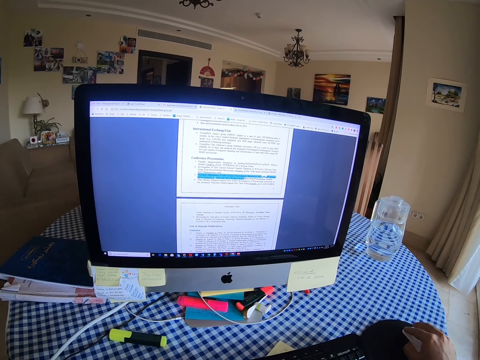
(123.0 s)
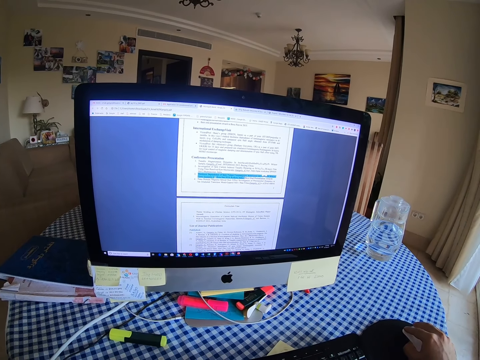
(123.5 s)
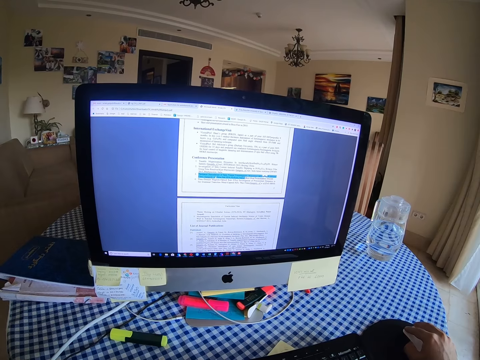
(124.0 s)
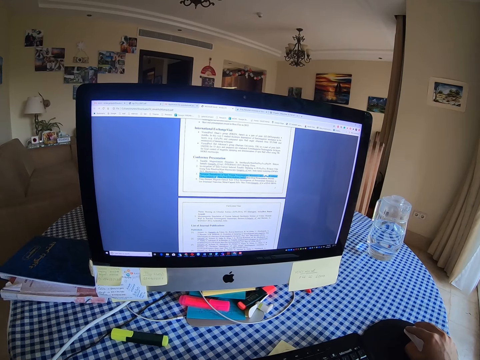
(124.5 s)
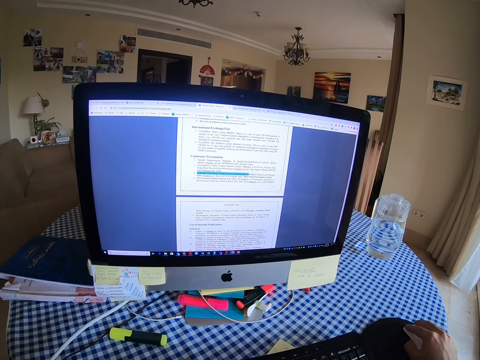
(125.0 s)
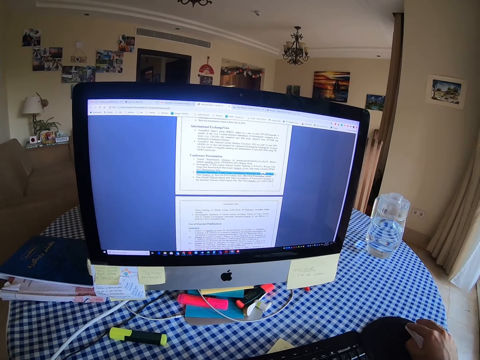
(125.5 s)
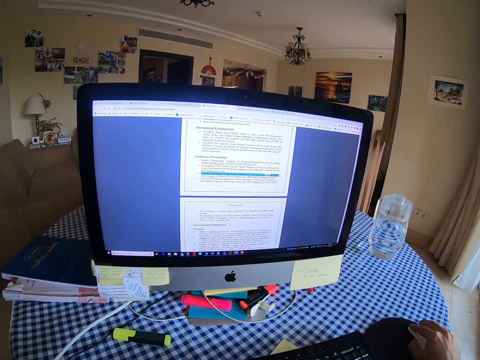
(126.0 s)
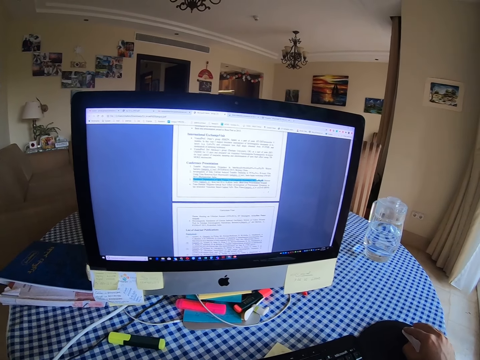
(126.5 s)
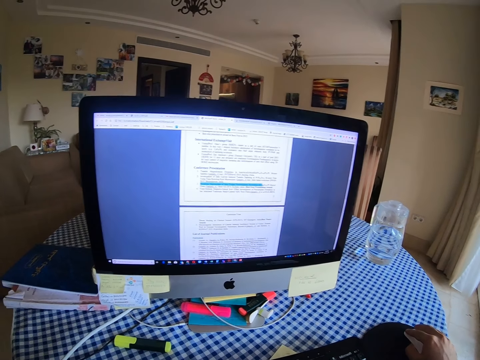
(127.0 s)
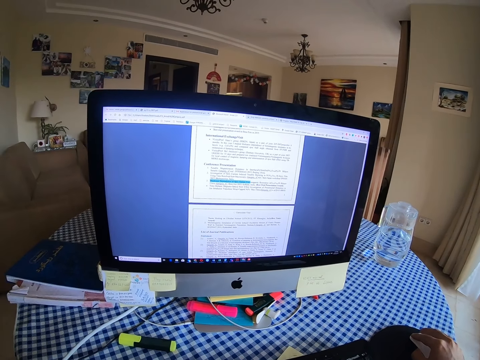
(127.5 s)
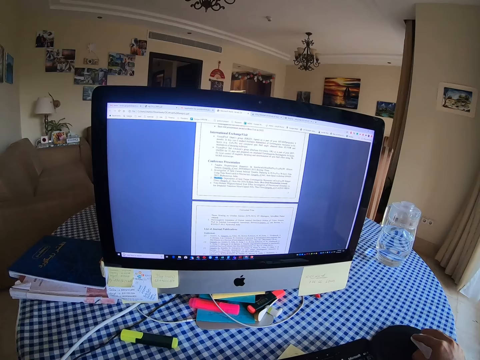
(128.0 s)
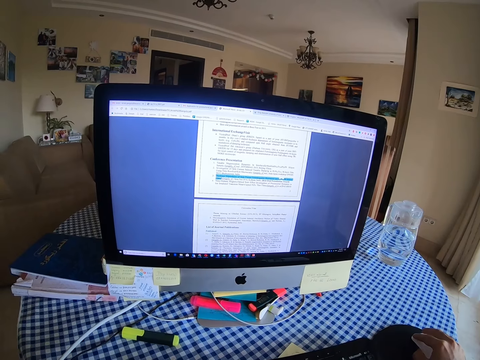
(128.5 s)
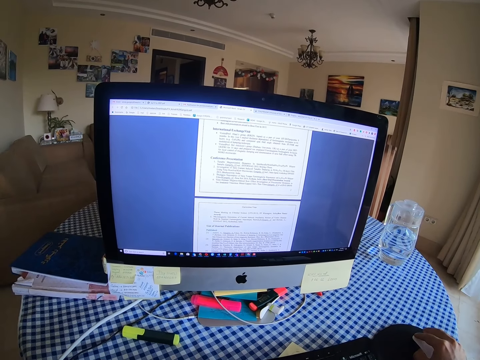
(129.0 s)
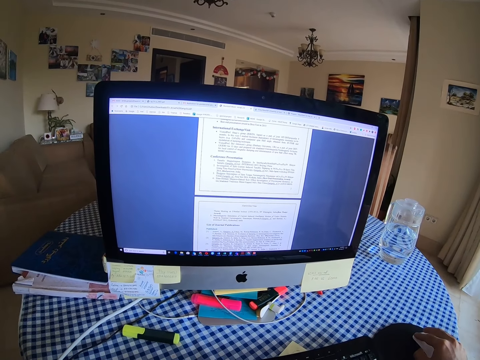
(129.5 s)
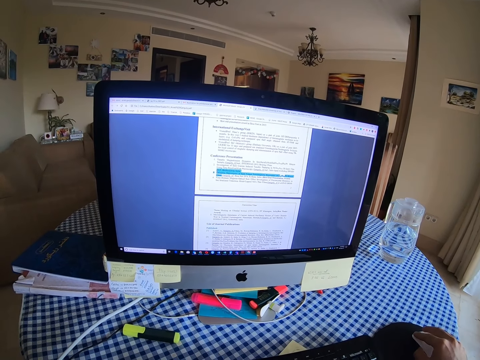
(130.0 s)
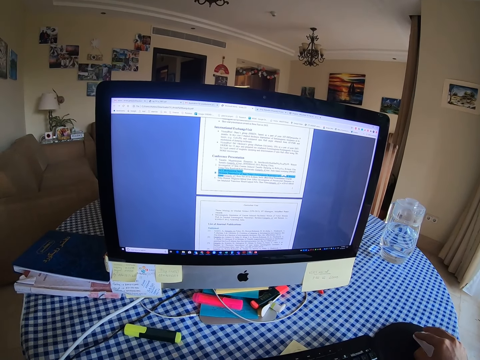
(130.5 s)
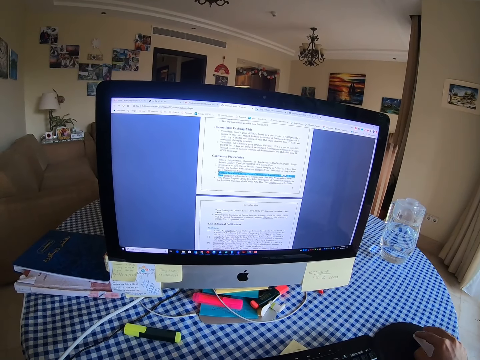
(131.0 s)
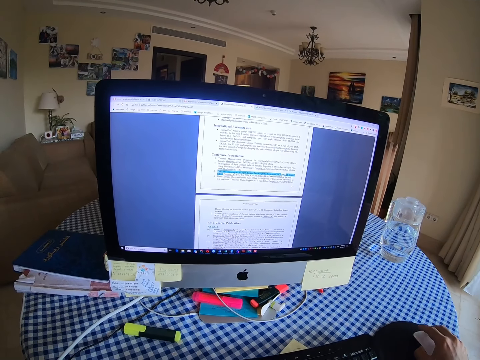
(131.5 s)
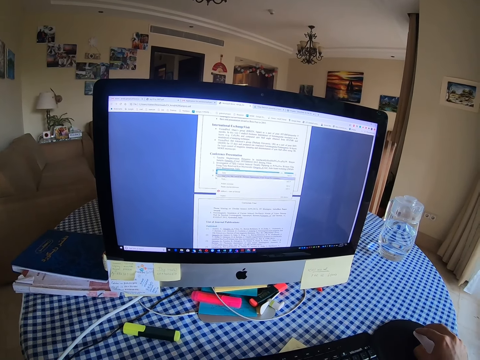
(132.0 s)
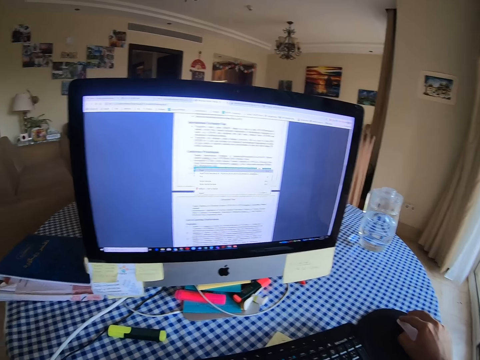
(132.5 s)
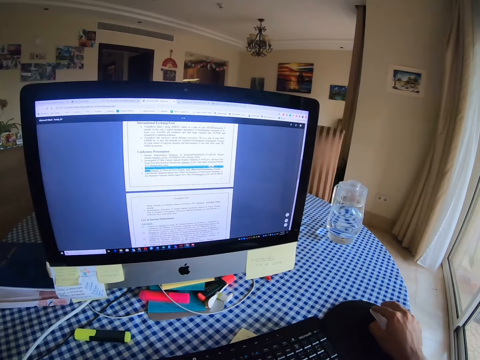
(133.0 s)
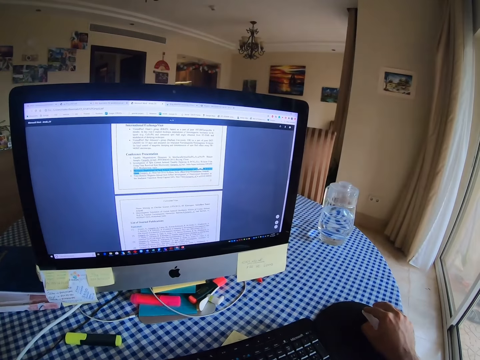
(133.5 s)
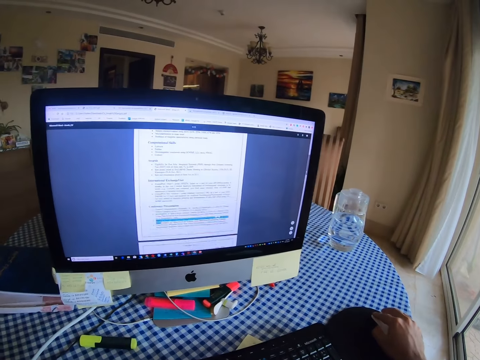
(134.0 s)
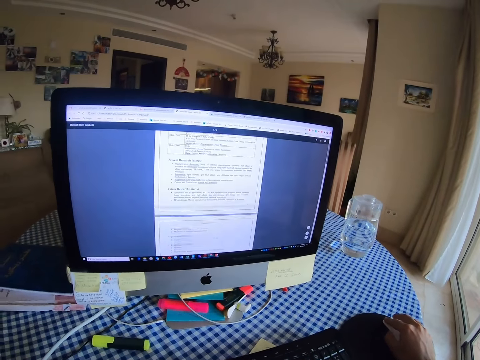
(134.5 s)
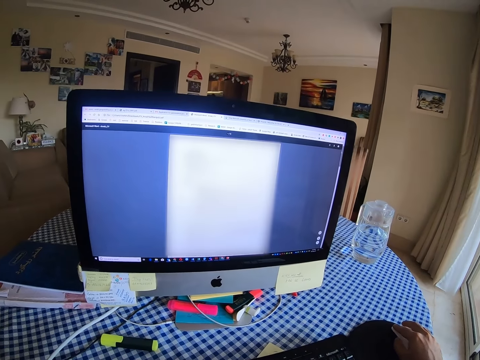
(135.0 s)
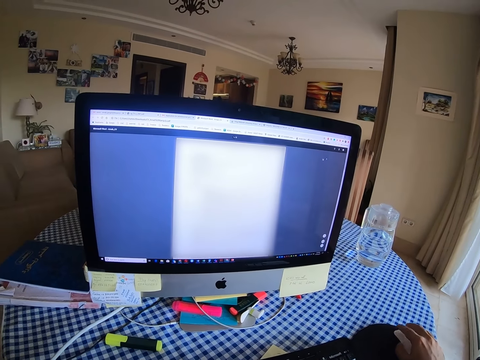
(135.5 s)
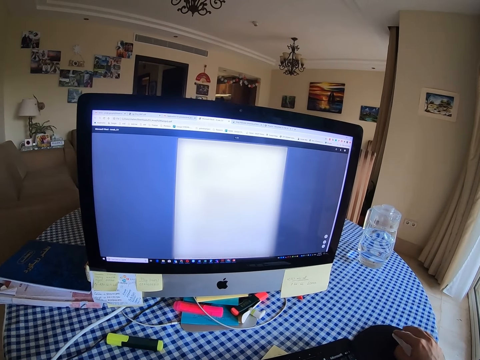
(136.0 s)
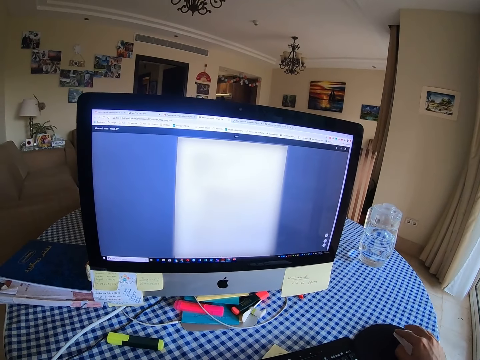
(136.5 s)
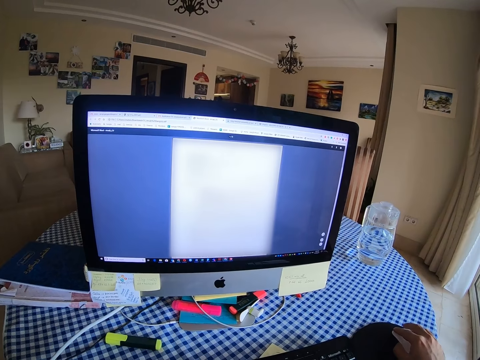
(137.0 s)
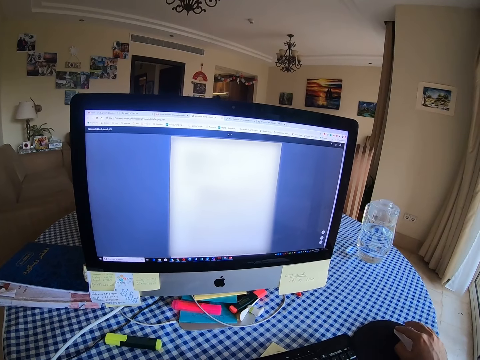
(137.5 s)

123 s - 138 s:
The camera wearer highlights a word with a mouse. They highlight words with the mouse. They scroll the computer with the mouse.

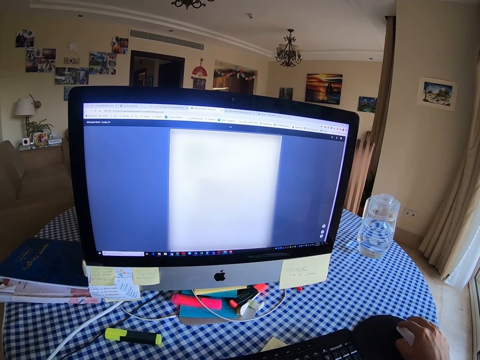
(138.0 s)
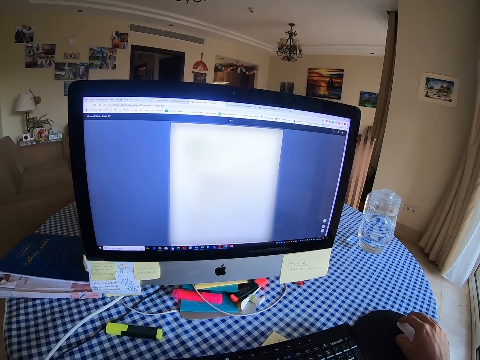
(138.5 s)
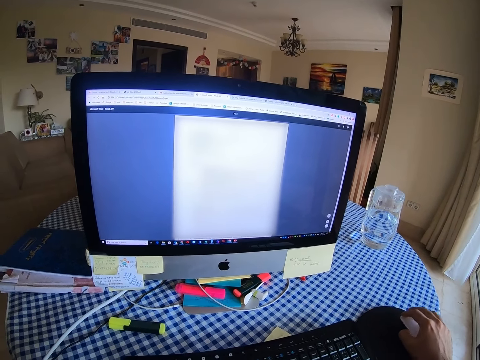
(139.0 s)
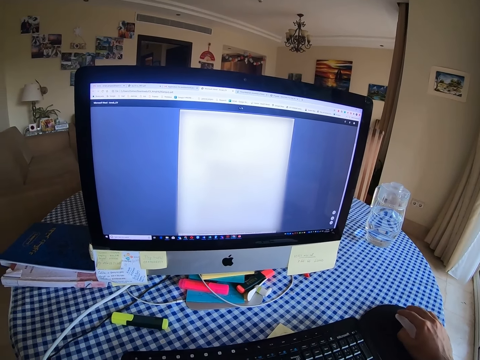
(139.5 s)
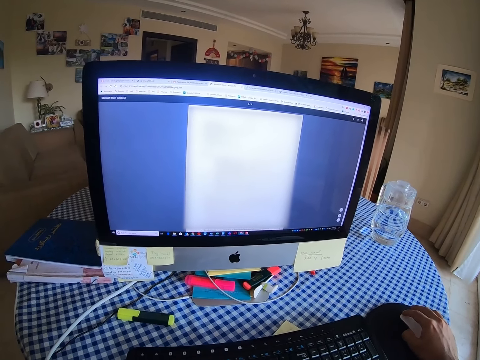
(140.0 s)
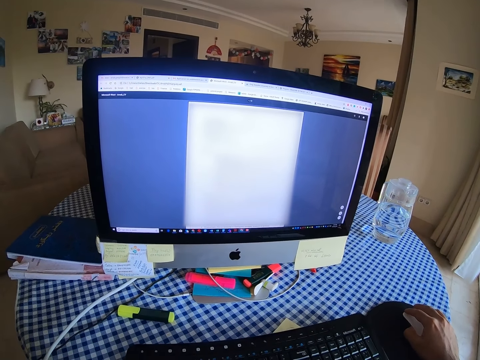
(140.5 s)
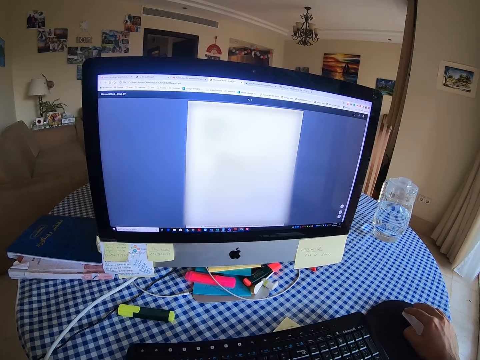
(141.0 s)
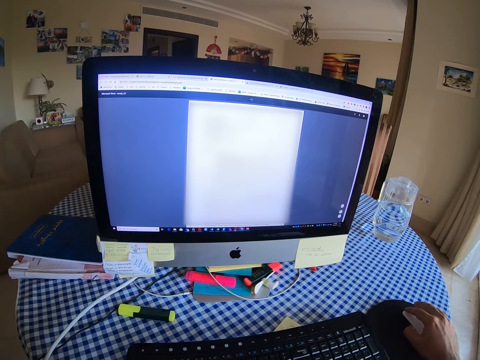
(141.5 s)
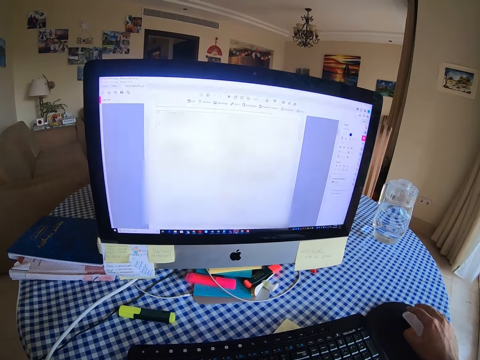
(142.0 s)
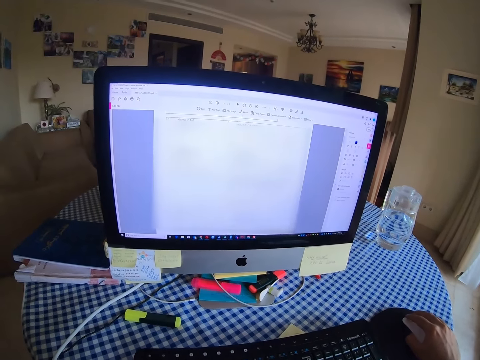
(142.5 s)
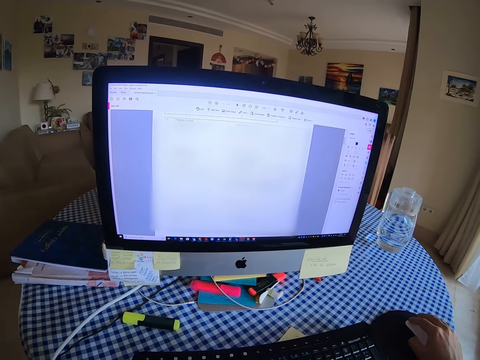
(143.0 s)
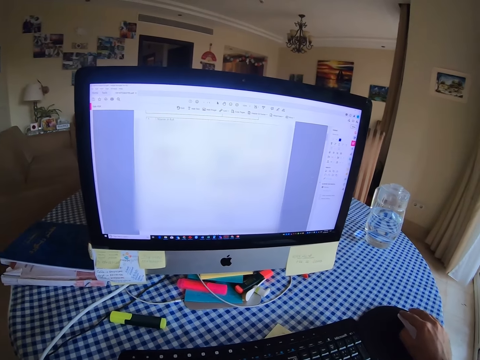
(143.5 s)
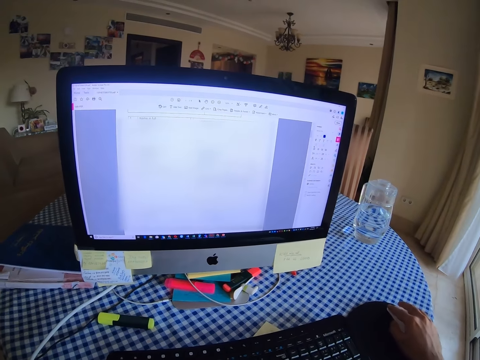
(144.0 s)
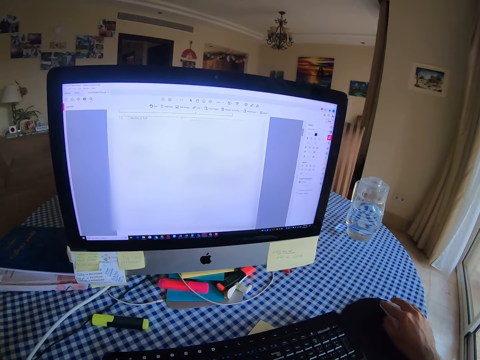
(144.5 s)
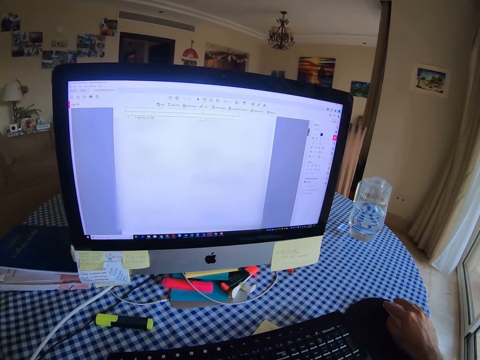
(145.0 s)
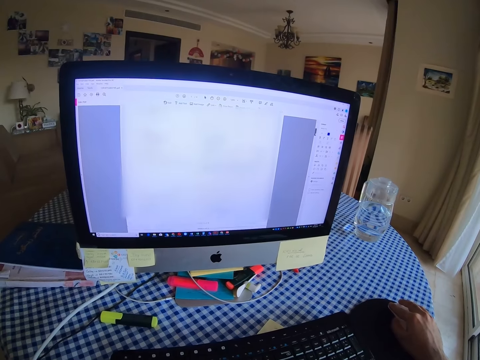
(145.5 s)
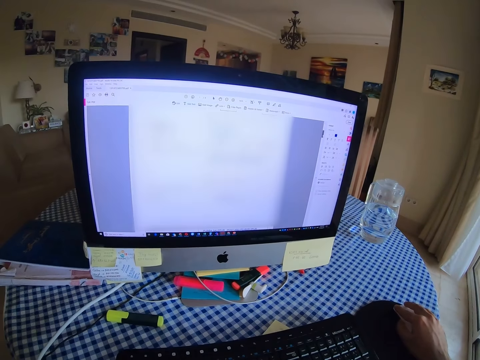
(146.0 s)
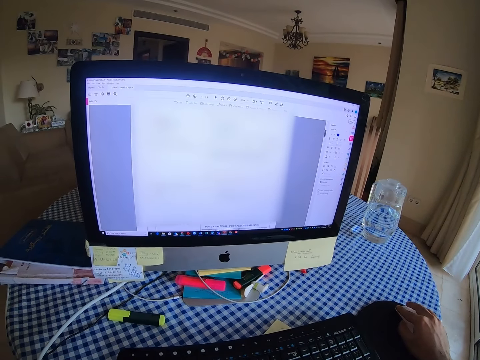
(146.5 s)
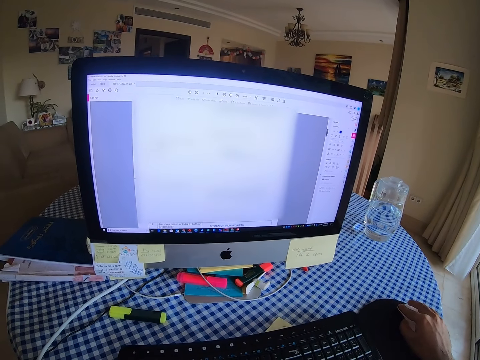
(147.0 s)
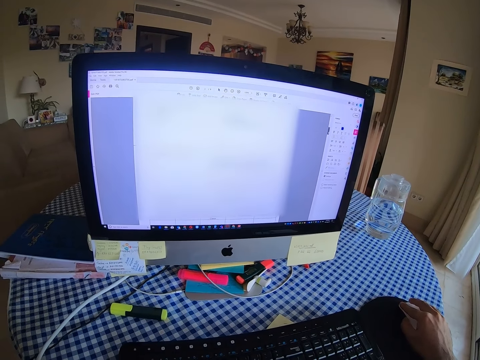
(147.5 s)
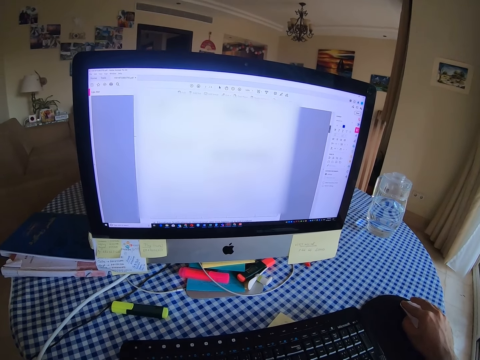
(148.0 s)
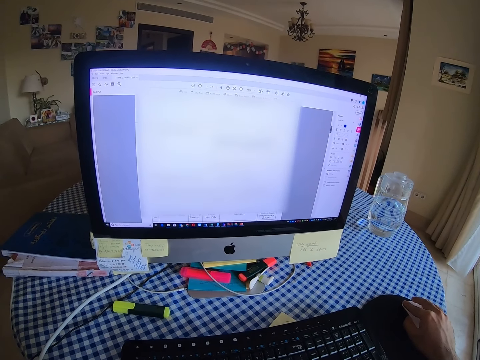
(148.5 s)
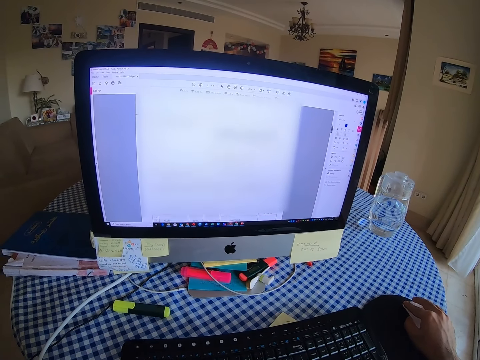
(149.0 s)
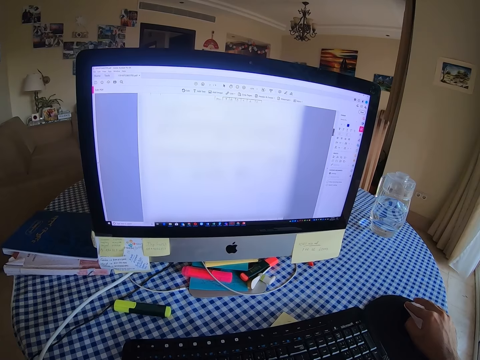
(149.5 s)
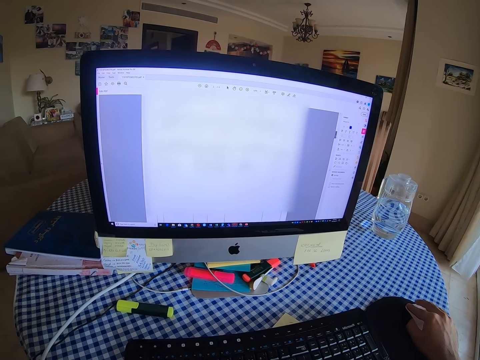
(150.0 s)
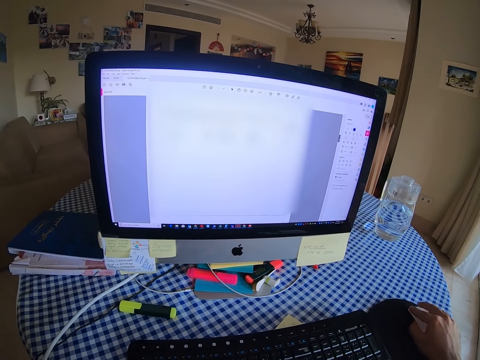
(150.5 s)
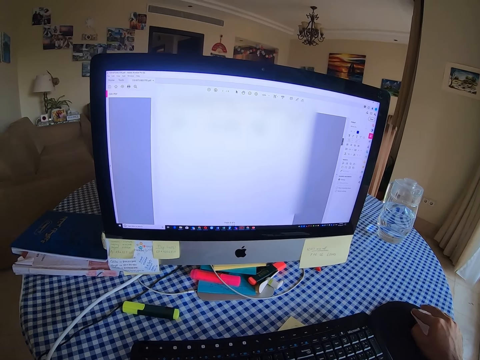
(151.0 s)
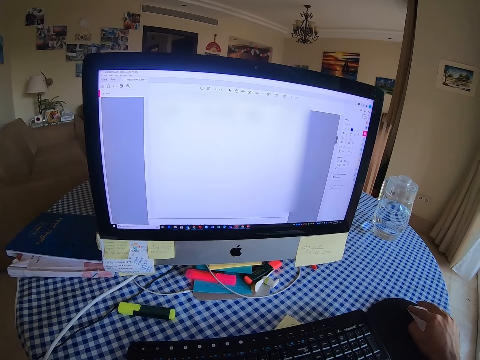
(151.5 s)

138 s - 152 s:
The camera wearer uses a mouse.
